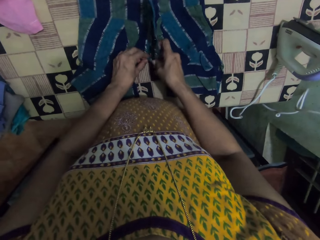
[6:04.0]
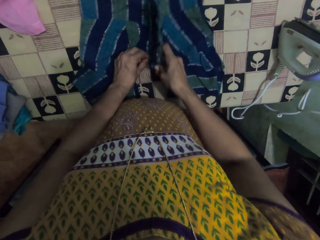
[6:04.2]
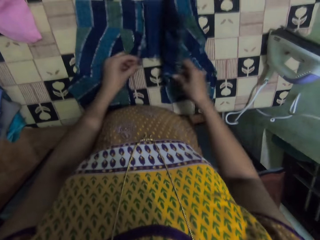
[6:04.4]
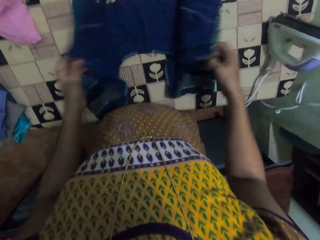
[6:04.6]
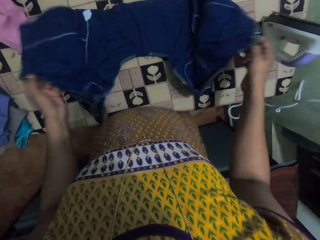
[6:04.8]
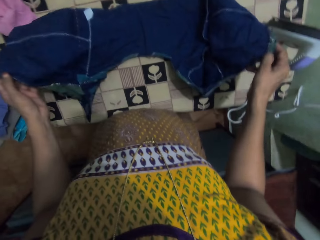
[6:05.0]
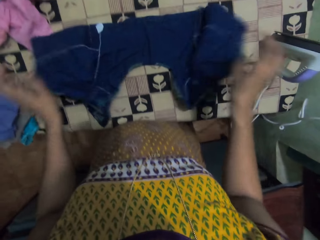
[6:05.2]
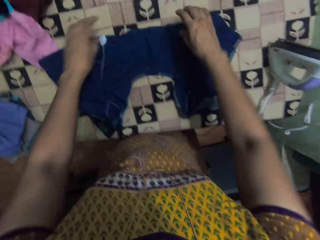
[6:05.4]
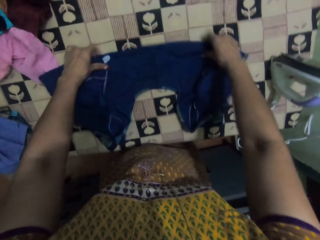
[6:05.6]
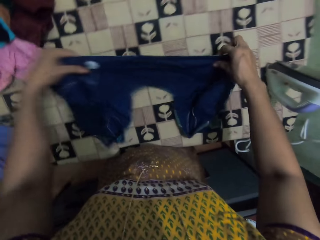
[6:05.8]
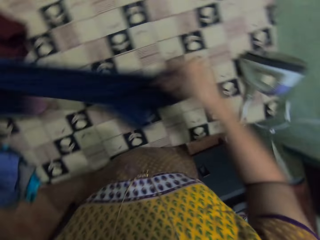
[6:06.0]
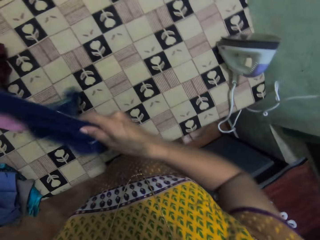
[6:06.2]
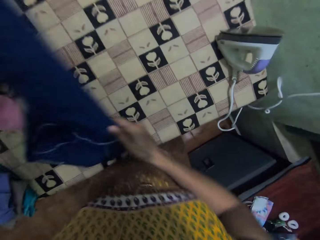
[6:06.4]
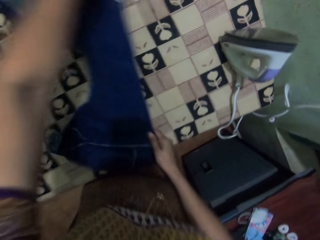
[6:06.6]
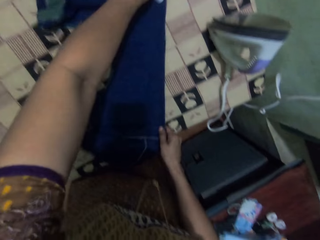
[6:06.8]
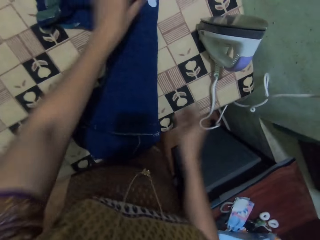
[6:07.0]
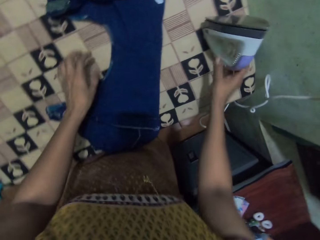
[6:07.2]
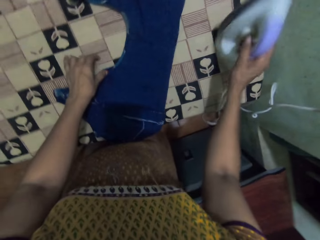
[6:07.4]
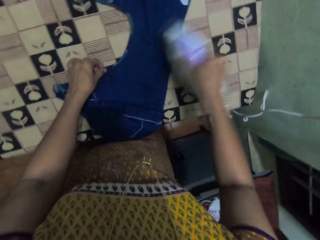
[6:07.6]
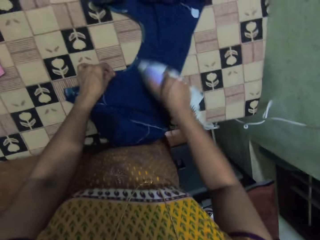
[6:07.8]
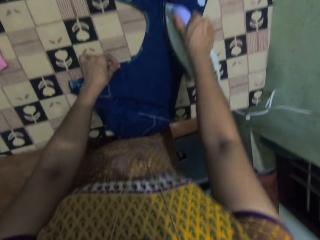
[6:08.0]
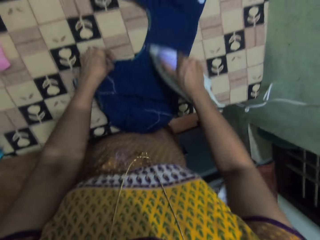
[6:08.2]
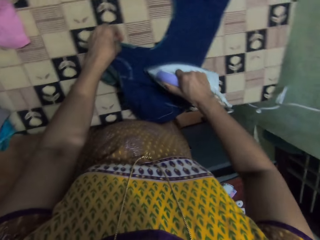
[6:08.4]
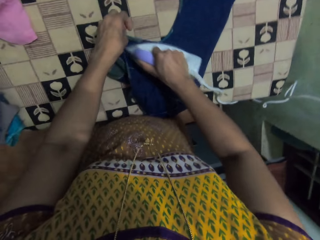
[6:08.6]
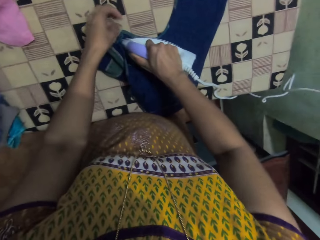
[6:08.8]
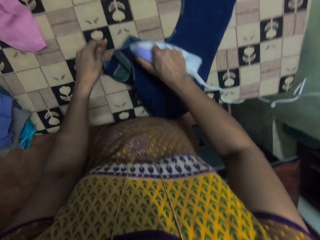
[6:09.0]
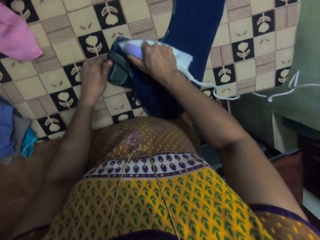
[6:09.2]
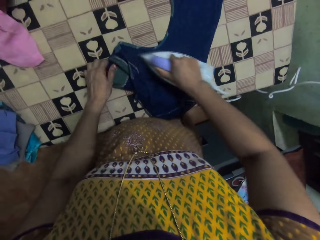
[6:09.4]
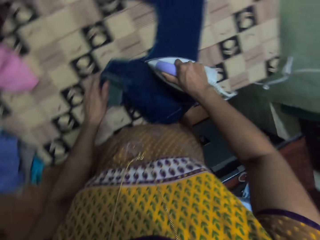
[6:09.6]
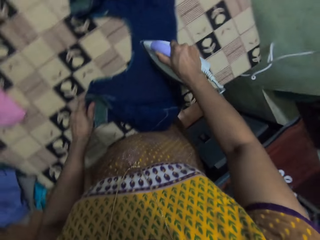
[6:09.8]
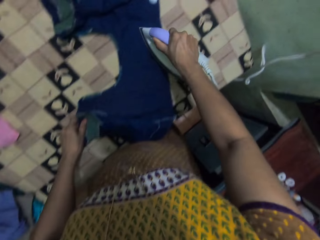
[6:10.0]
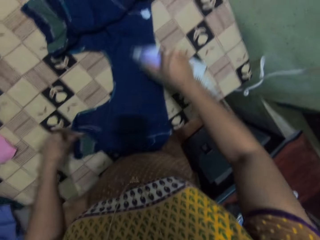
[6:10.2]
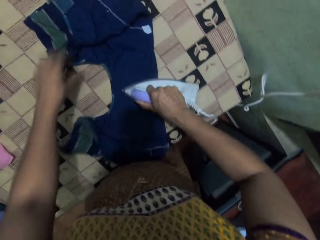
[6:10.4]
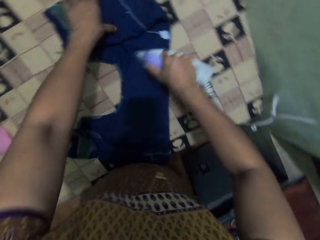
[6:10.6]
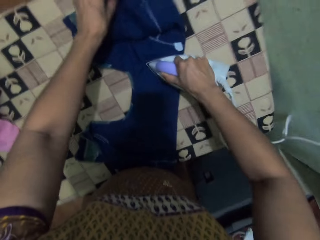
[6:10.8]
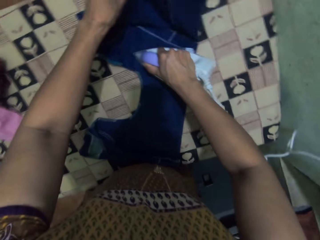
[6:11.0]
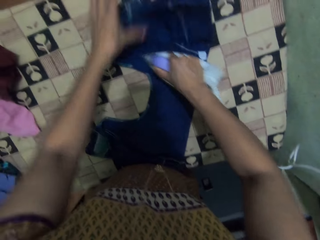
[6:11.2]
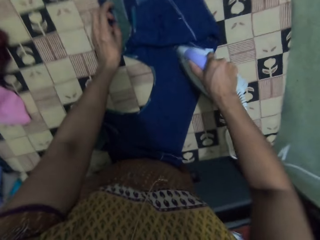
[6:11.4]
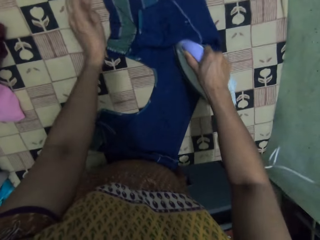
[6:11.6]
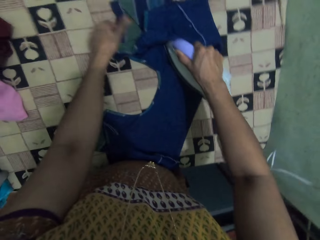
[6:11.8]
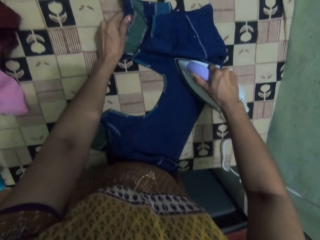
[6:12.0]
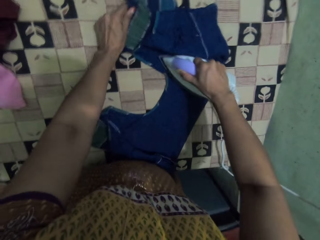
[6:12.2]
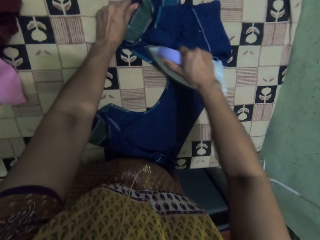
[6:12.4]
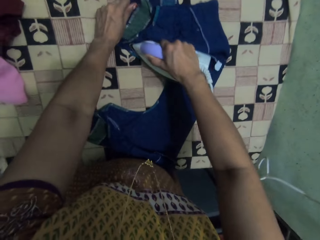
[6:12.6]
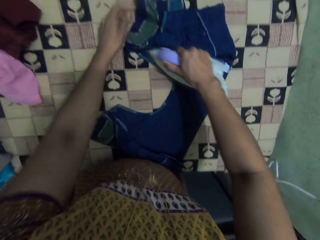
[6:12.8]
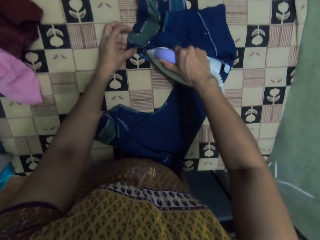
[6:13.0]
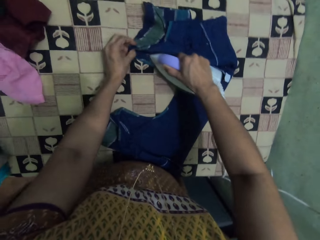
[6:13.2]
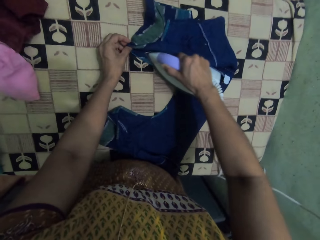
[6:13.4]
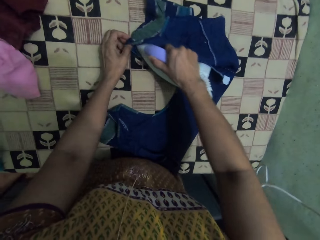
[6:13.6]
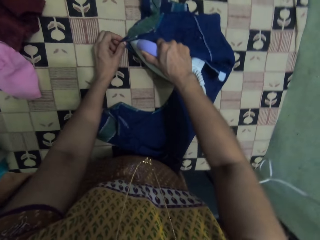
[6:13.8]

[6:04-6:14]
The camera wearer holds the blouse. They lift the blouse. They turn the table. They drop the blouse. They pick up the iron. They iron the blouse. They hold the blouse. They hold the blouse again.

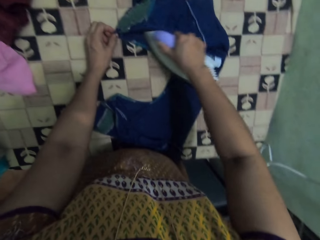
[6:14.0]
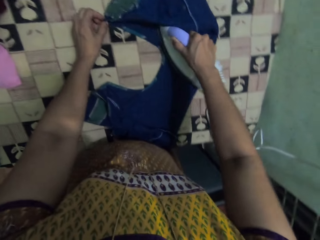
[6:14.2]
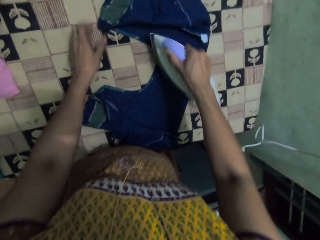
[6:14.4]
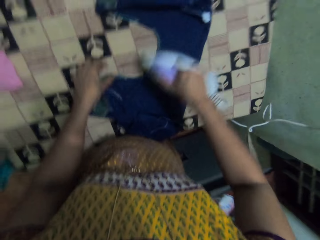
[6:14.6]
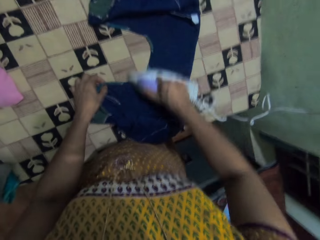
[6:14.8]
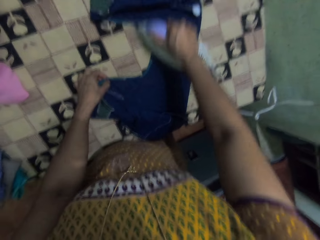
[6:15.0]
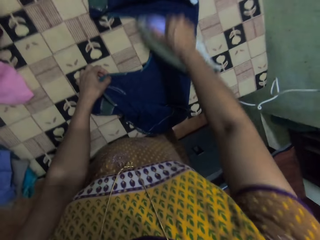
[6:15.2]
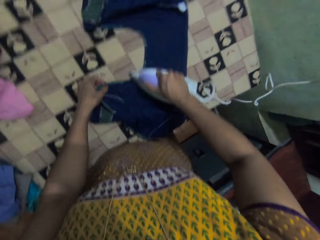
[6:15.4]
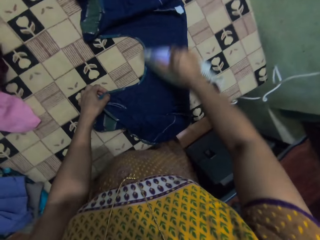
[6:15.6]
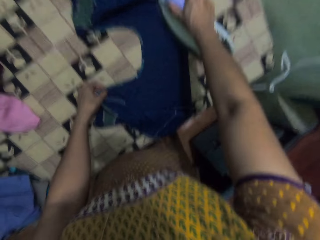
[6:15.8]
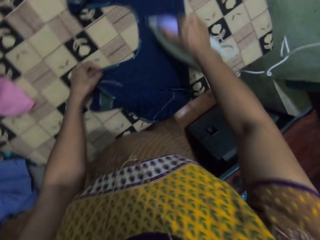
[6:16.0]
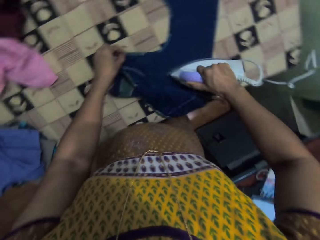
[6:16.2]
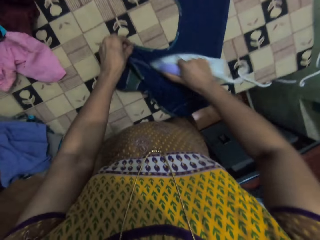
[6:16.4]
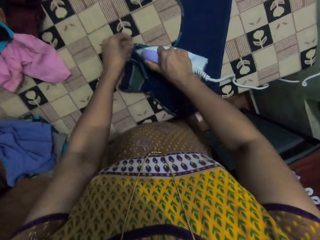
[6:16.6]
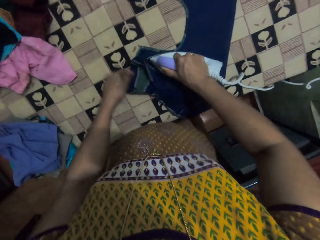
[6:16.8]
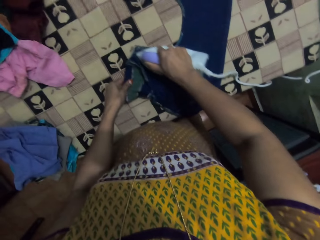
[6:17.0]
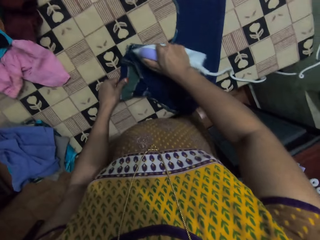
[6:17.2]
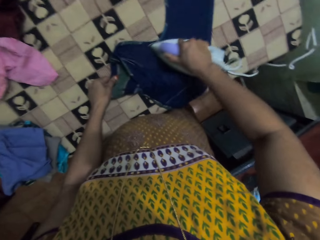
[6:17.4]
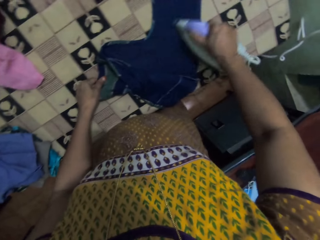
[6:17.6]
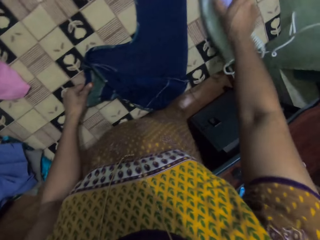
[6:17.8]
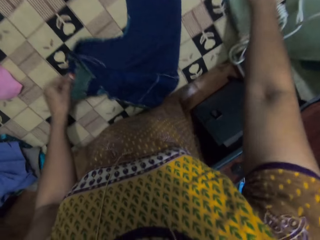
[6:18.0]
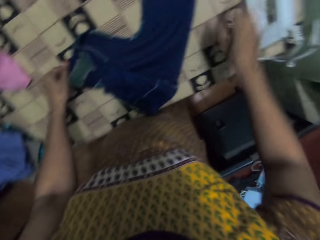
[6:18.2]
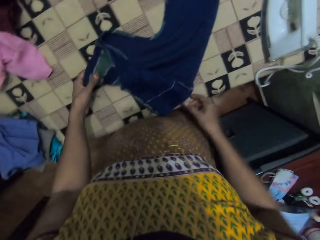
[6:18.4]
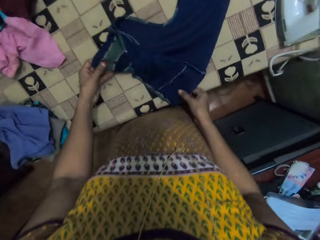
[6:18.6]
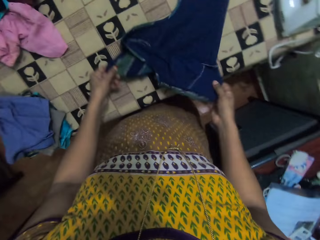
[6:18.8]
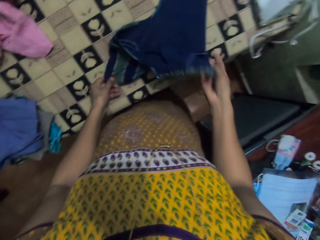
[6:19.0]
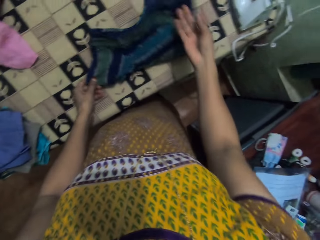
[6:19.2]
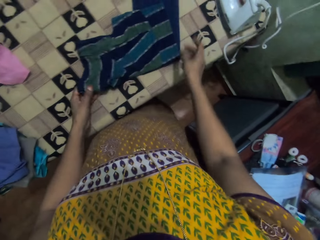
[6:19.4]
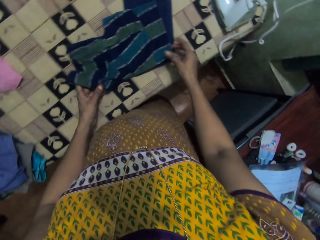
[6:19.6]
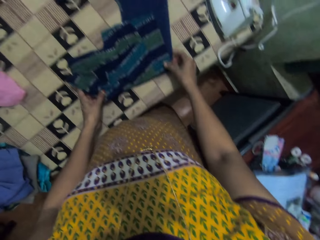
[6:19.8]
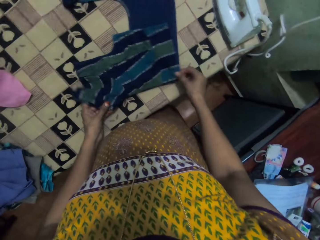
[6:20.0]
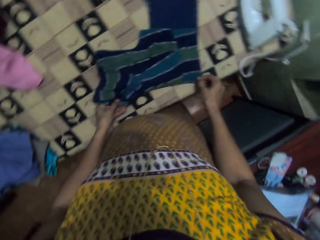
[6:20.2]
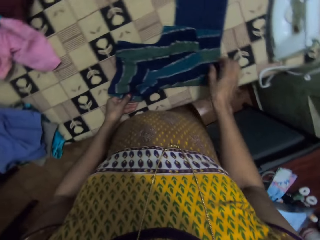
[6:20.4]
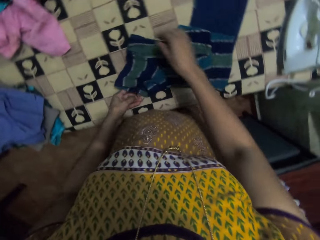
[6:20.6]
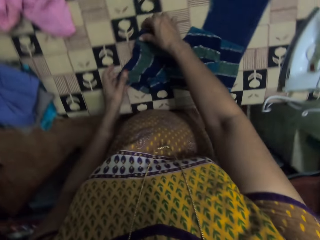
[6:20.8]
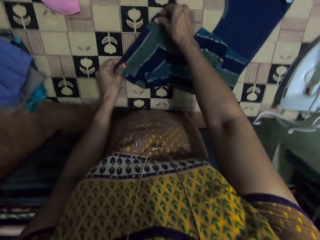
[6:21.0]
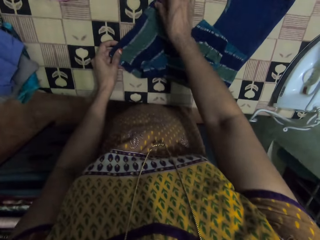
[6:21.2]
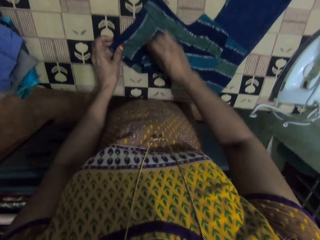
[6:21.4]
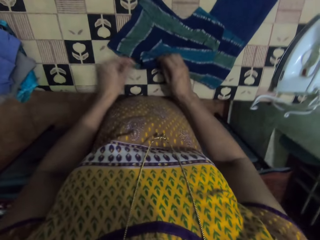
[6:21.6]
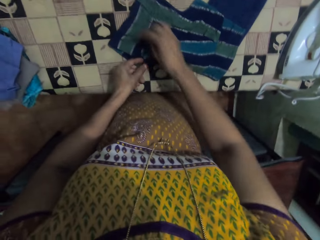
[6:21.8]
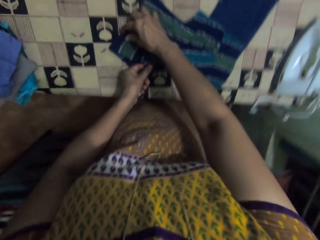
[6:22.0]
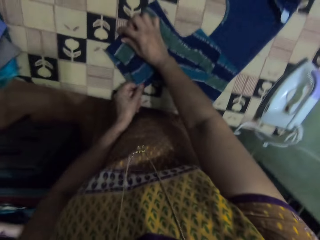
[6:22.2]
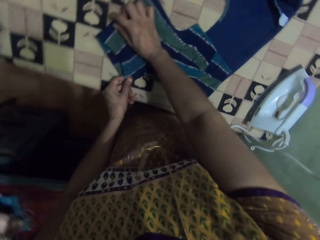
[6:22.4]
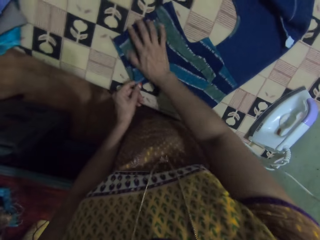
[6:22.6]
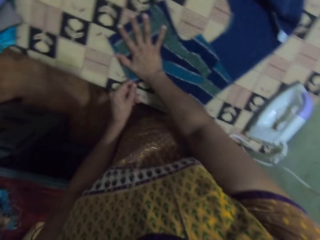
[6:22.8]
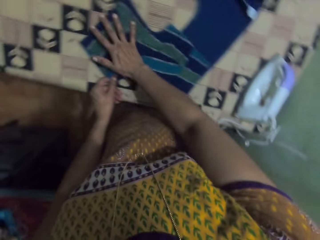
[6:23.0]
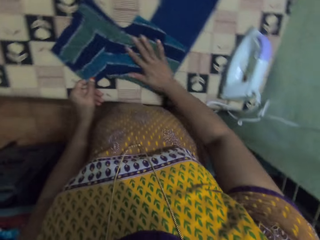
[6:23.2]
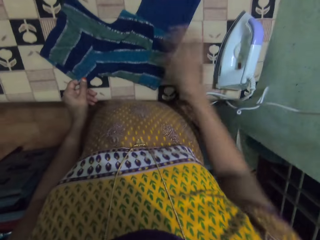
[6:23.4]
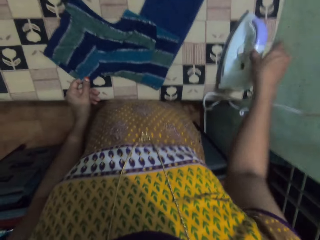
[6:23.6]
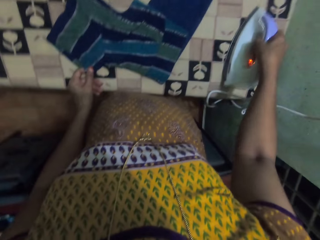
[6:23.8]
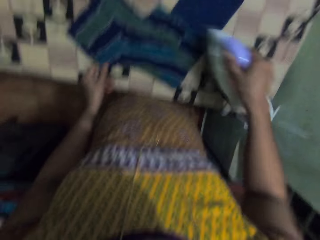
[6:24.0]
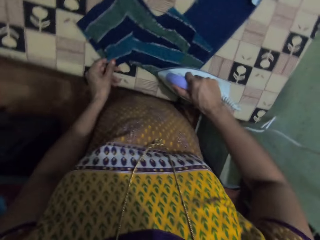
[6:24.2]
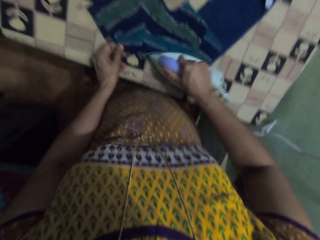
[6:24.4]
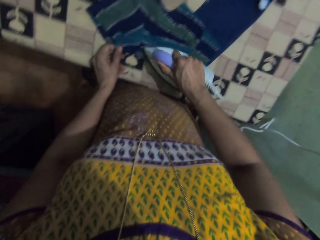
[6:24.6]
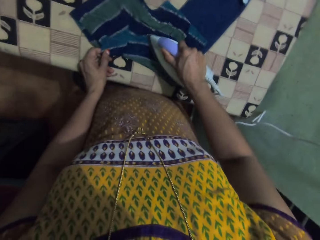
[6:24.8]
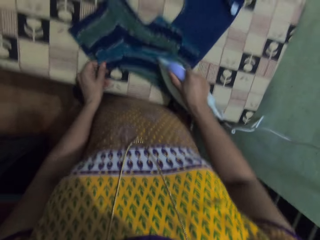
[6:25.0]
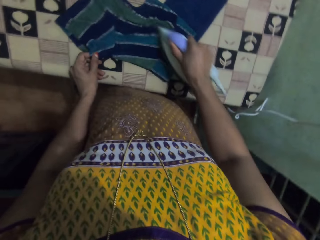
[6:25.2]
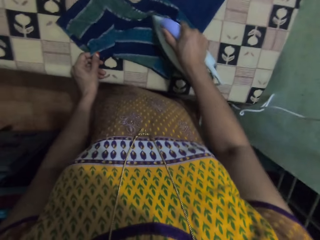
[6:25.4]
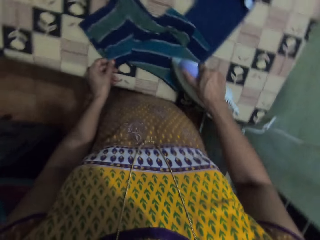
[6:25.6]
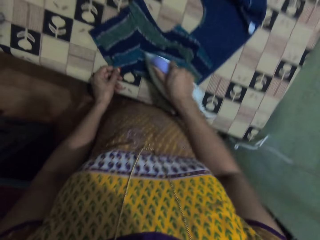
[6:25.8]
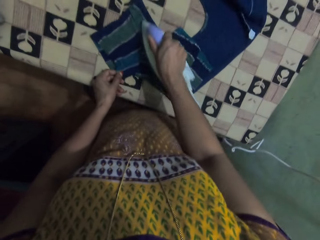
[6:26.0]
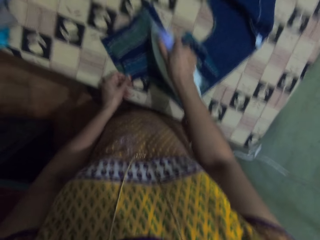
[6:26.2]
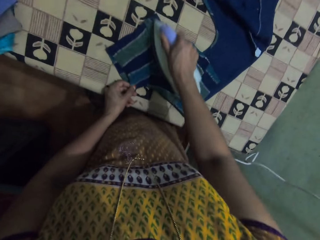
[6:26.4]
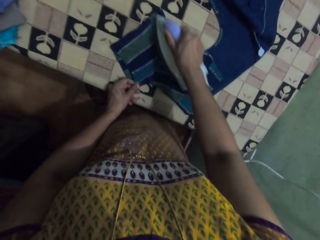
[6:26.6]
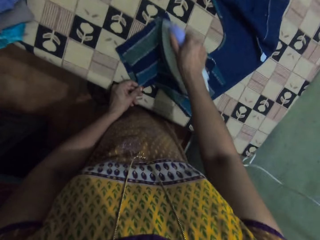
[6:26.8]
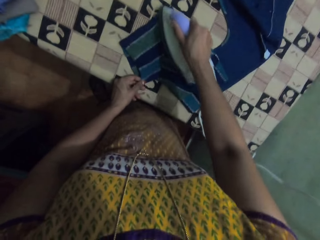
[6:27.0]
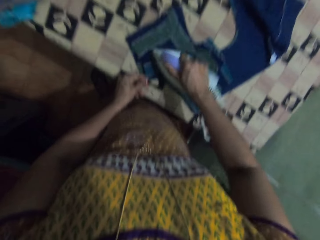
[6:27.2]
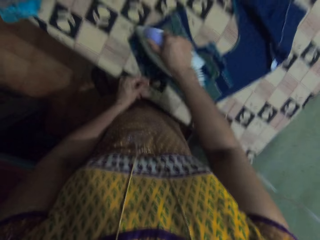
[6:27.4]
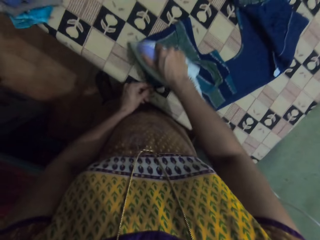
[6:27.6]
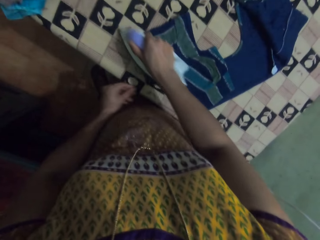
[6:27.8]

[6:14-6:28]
The camera wearer holds the blouse. They hold the blouse again. They place the iron on the table. They hold the blouse, reposition the blouse, and align the blouse. They pick up the iron. They iron the blouse.
